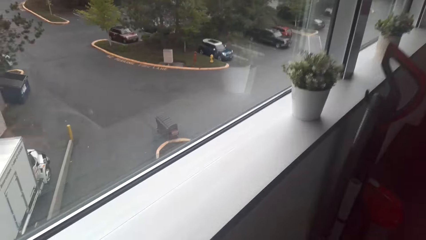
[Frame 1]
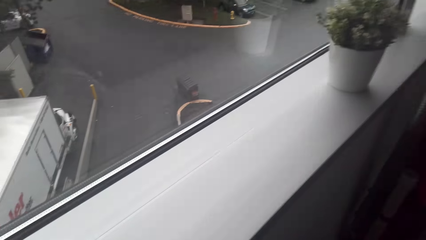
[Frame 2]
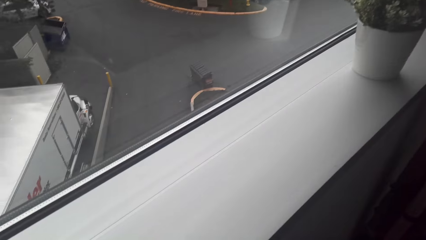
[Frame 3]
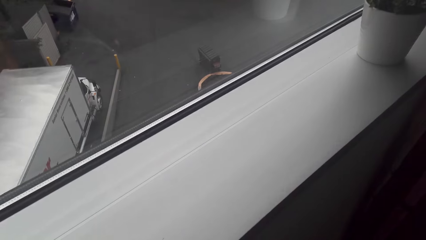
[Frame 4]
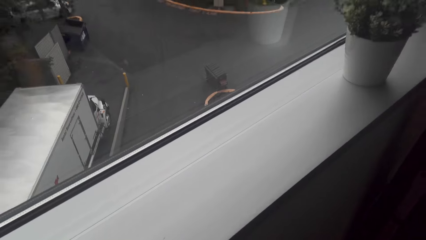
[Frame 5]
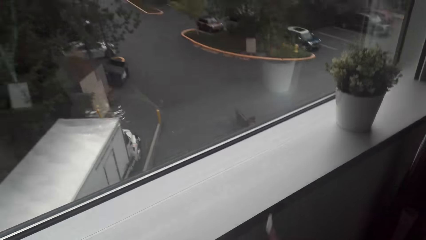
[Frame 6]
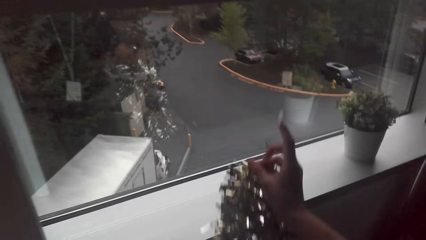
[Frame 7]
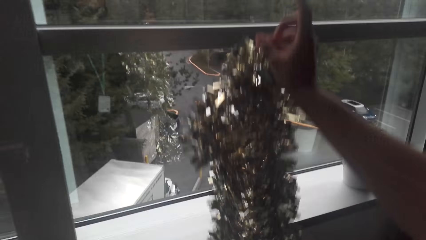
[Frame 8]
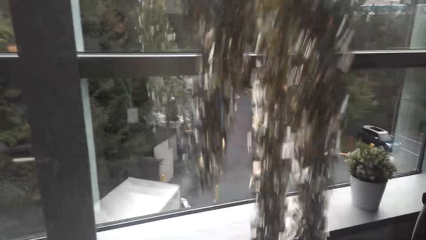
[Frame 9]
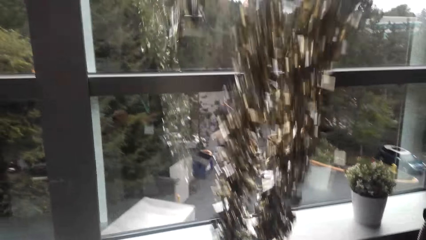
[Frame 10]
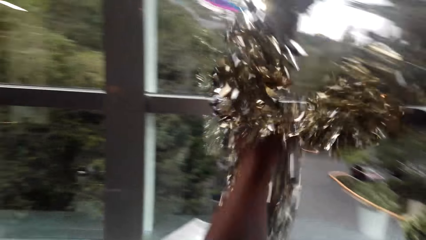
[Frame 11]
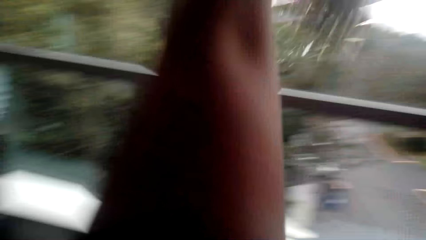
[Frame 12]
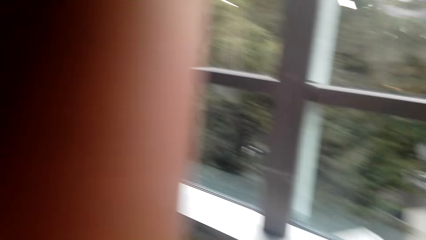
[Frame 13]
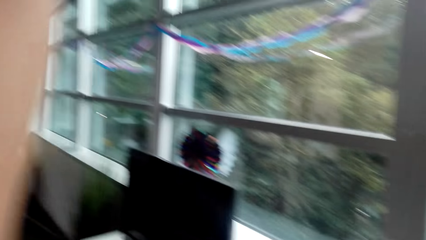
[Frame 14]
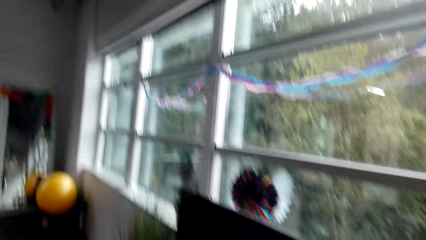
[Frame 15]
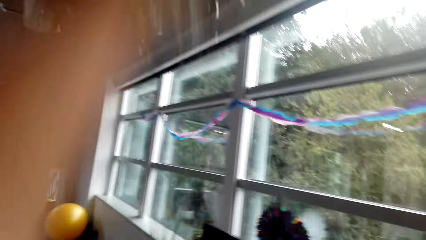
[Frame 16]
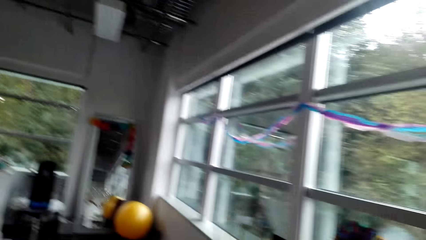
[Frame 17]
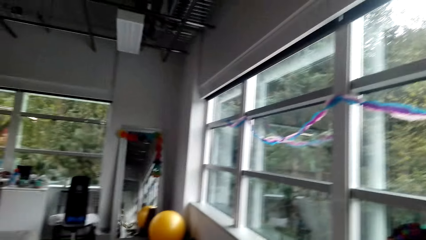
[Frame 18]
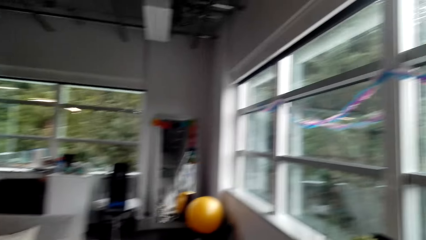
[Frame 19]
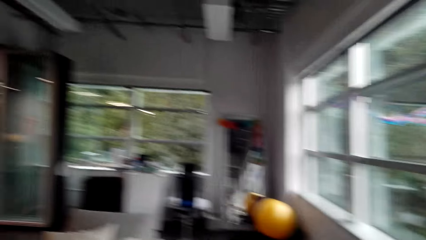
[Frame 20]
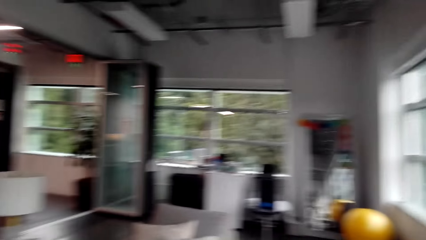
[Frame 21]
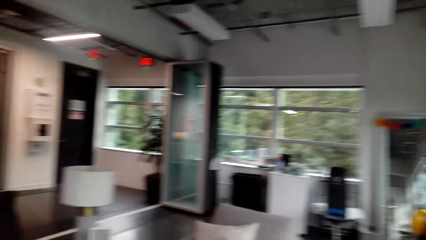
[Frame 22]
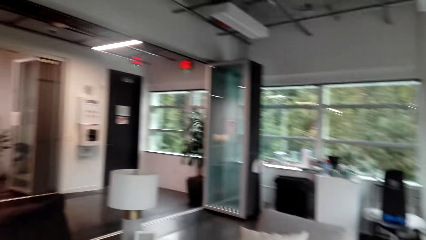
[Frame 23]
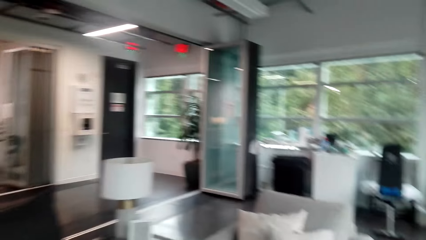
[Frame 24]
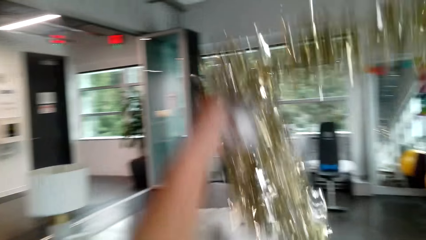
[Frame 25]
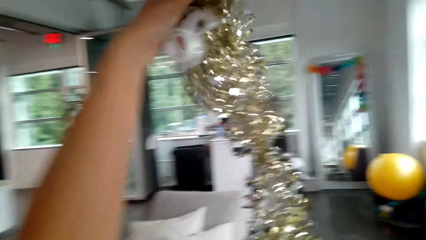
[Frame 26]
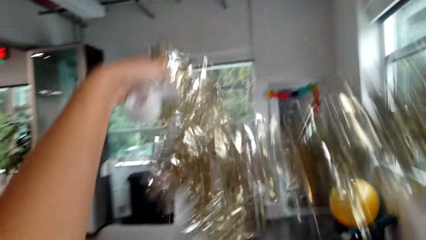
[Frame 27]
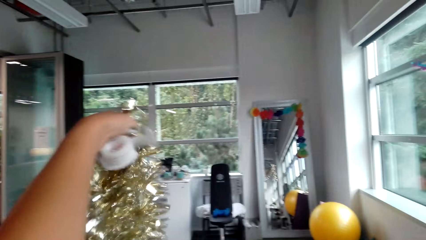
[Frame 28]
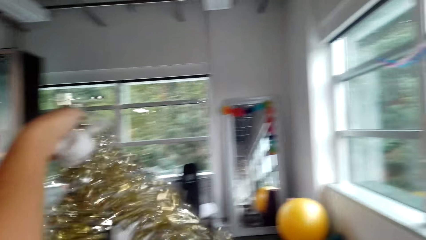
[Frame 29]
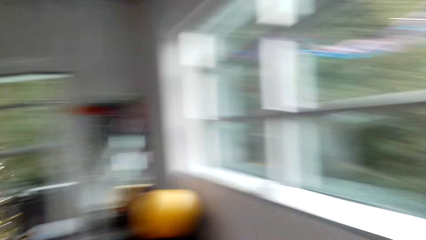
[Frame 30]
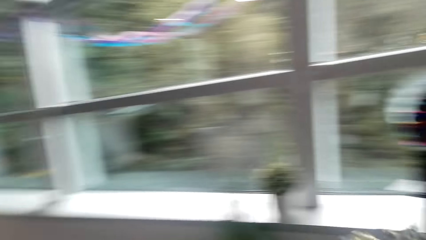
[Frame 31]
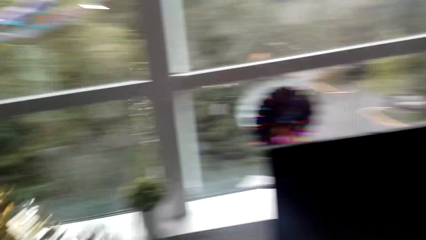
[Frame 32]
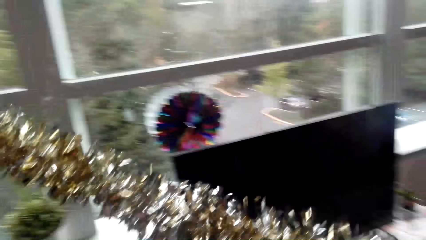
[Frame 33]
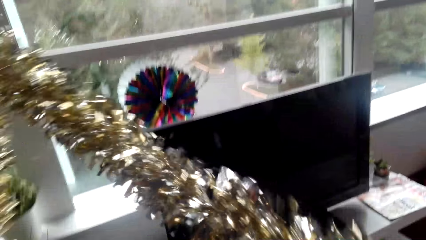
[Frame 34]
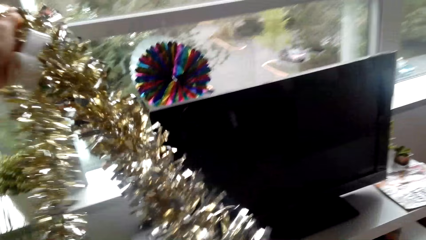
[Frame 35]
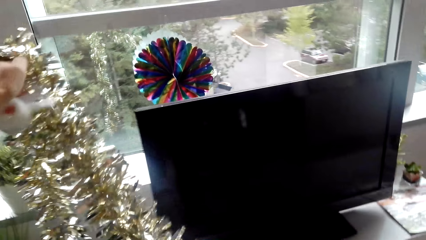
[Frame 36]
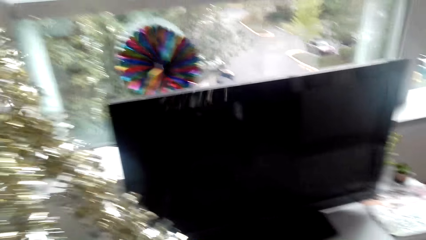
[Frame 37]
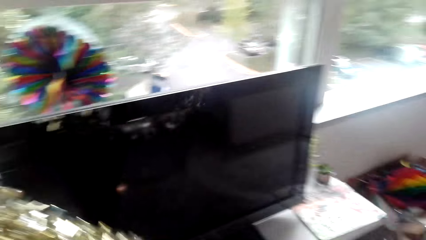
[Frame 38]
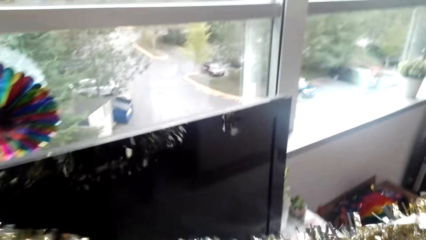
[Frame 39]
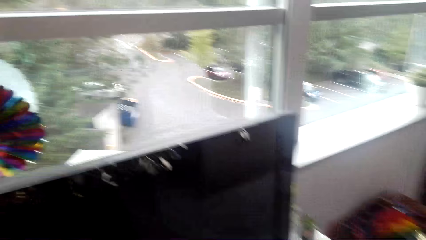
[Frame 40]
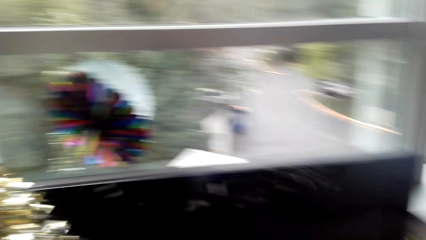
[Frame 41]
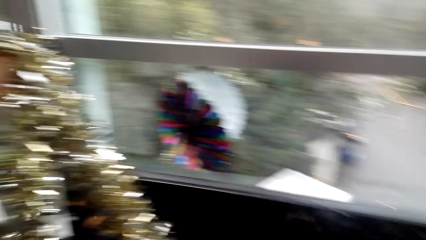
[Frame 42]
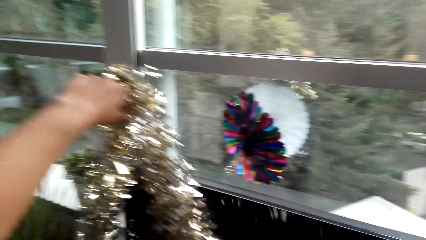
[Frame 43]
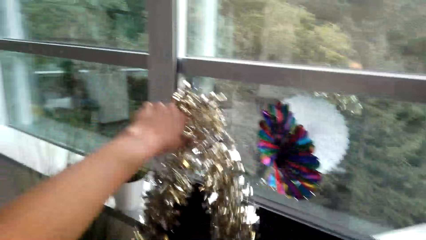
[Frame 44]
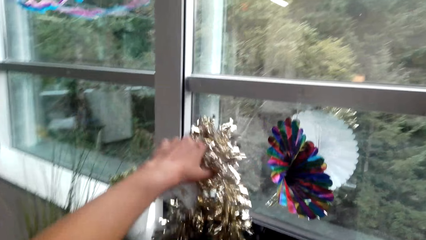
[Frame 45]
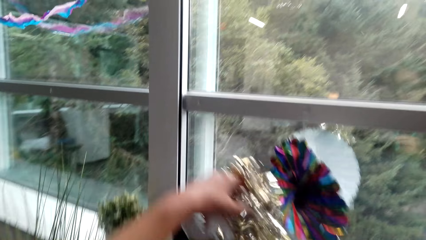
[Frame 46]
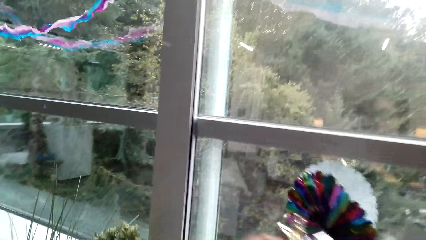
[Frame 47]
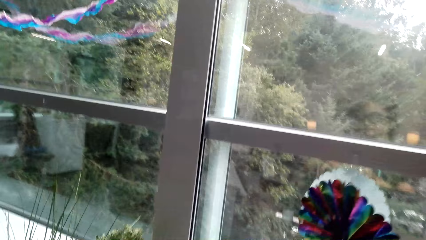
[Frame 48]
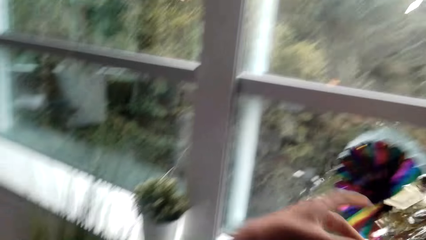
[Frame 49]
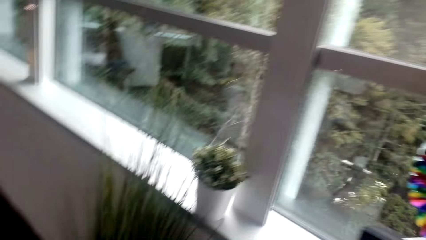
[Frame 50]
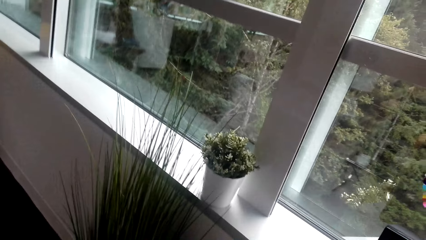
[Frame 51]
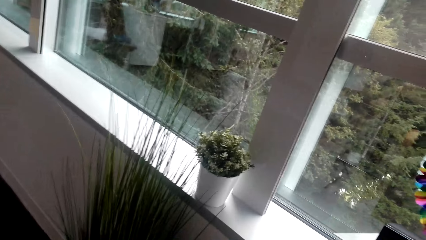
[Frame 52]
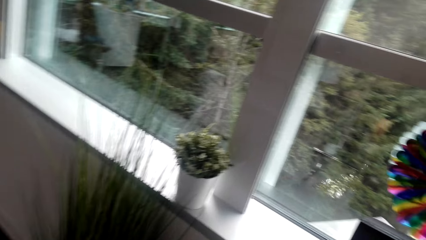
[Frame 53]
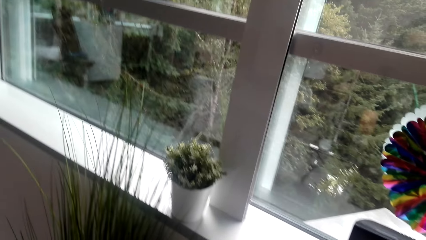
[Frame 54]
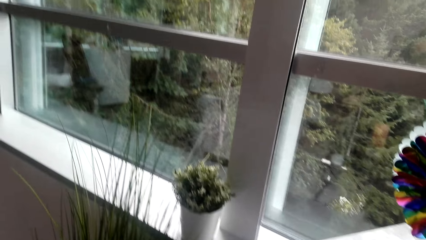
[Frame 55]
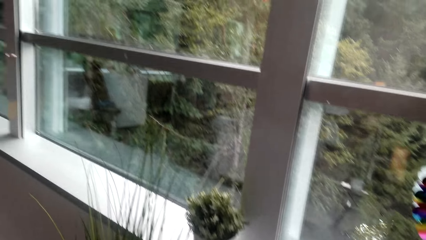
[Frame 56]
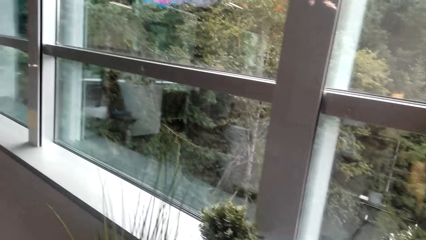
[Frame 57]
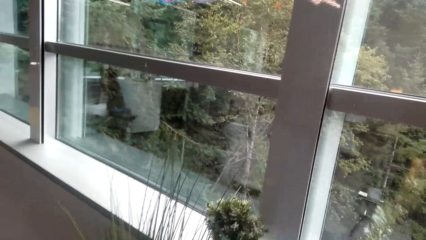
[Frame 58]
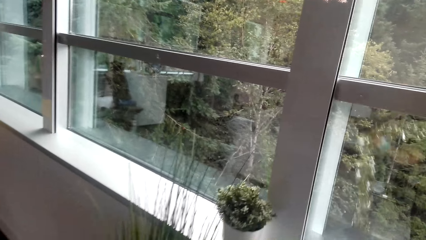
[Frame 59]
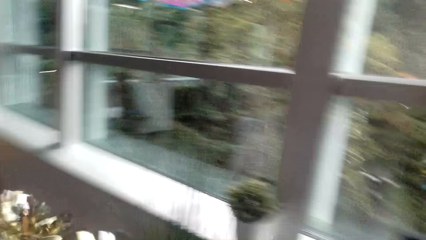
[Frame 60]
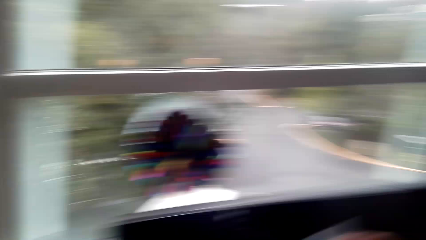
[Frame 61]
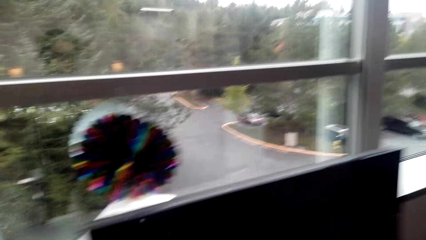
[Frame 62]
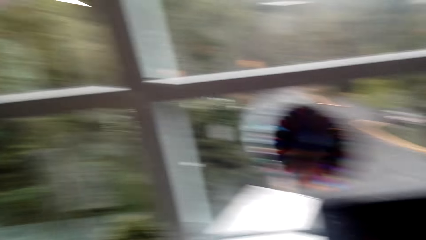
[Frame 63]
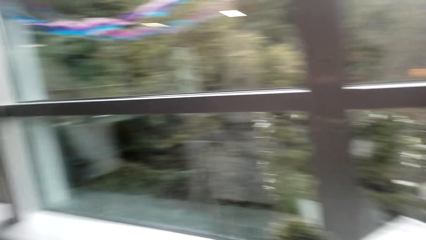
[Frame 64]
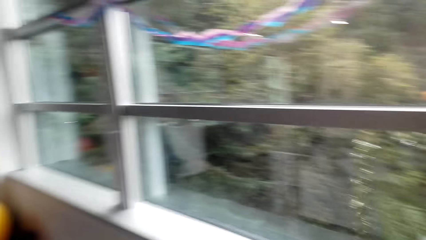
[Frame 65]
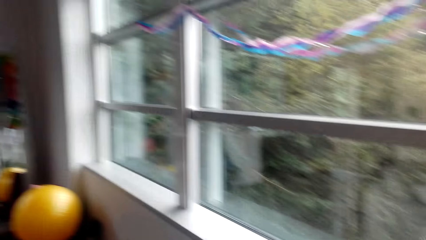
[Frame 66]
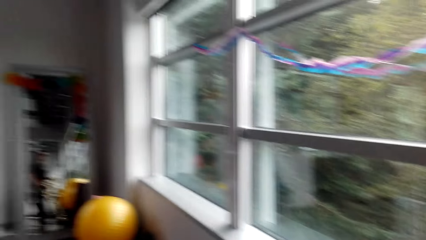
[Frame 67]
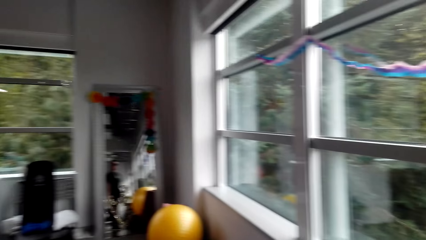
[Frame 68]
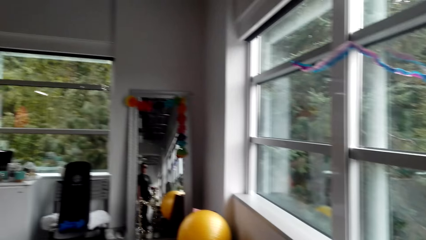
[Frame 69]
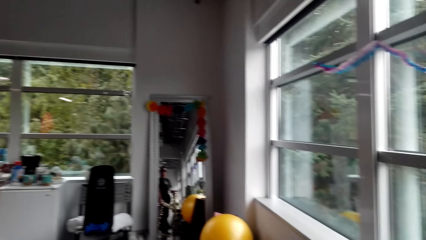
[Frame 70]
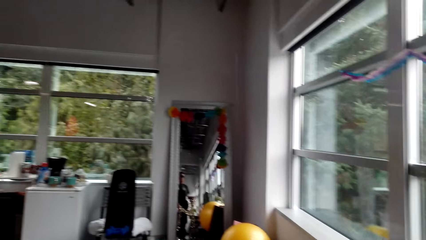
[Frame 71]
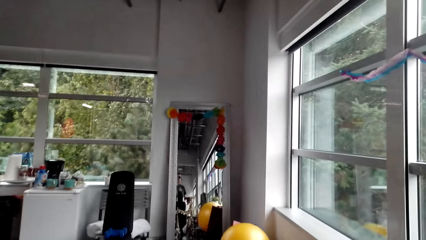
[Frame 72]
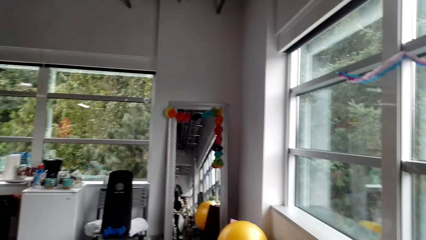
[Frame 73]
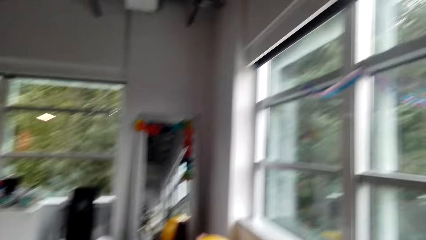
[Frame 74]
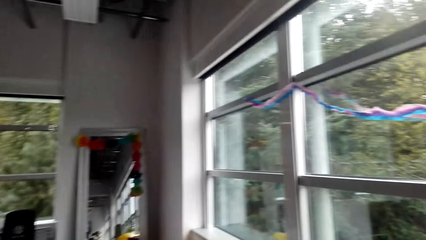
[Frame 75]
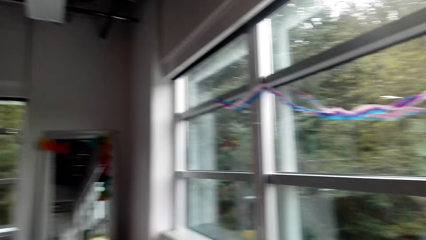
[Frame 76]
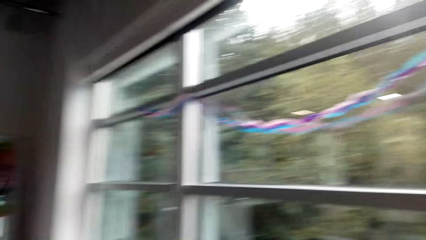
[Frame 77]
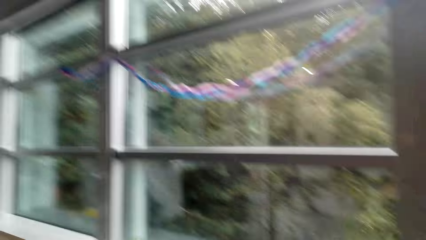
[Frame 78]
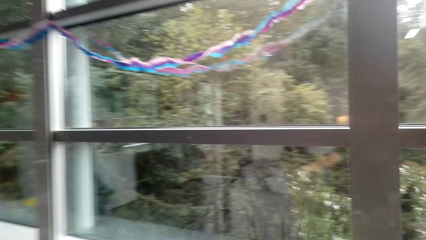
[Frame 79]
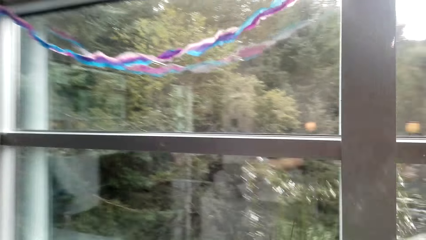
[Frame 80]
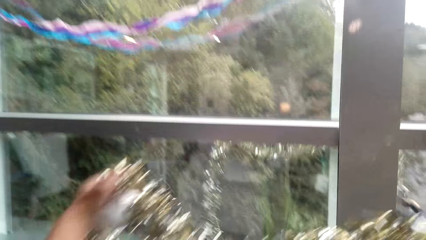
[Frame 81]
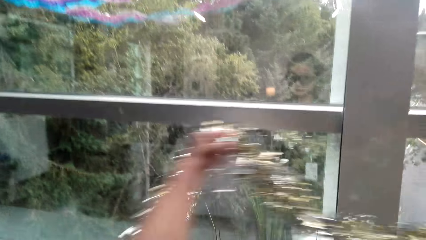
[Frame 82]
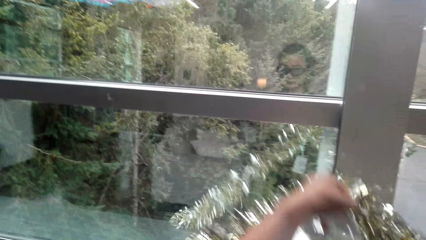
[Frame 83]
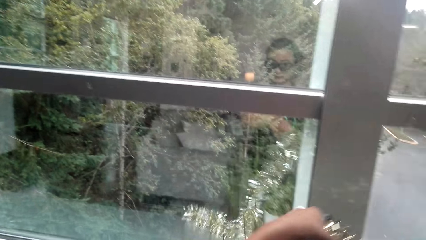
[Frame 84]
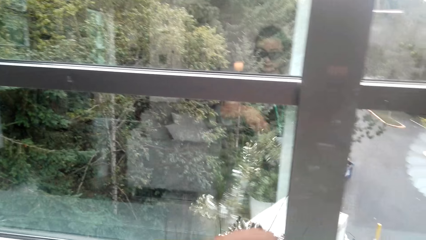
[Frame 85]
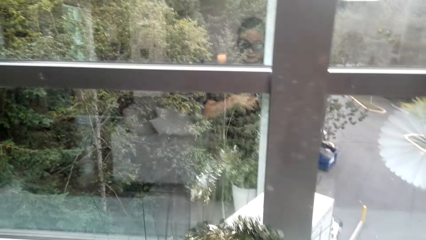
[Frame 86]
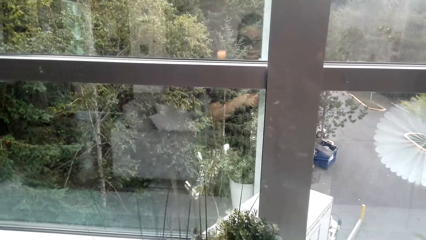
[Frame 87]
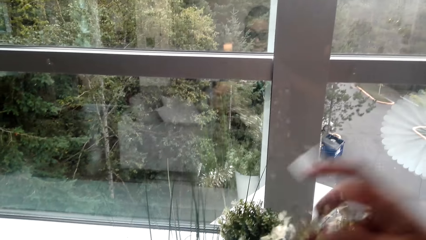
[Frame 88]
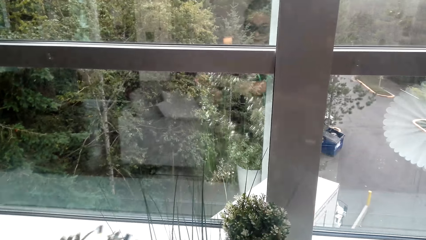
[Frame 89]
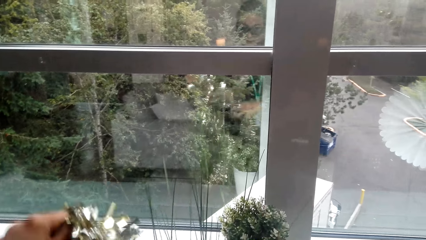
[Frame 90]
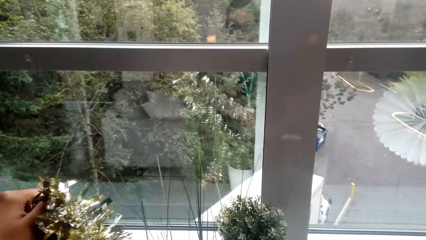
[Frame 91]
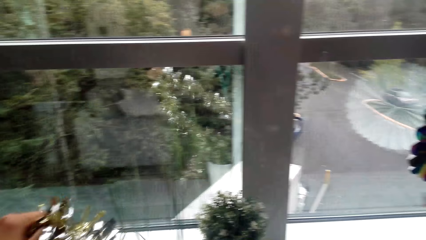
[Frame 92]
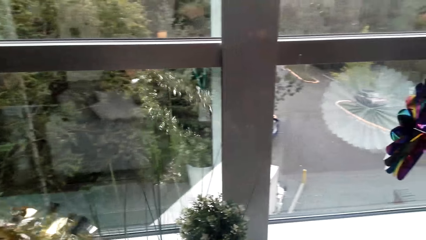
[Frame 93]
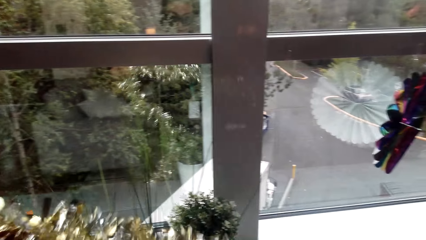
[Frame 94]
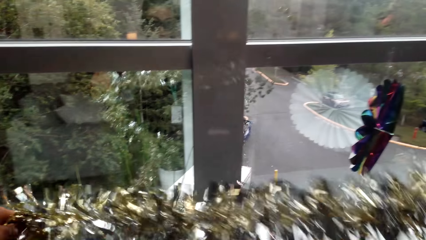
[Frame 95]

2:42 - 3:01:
The camera wearer picks a party decoration from the box. They stretch the party decorations. They put the decoration on the T.V. They look around.
